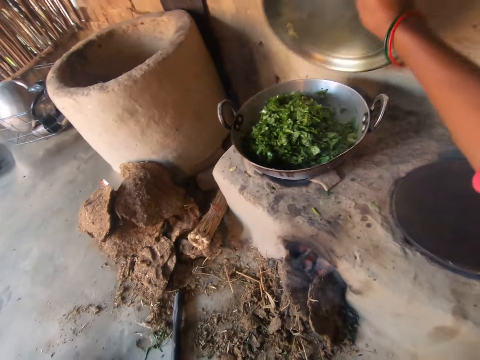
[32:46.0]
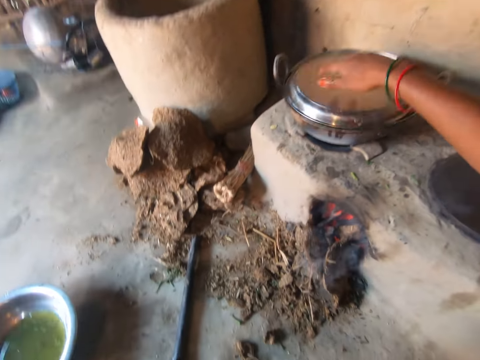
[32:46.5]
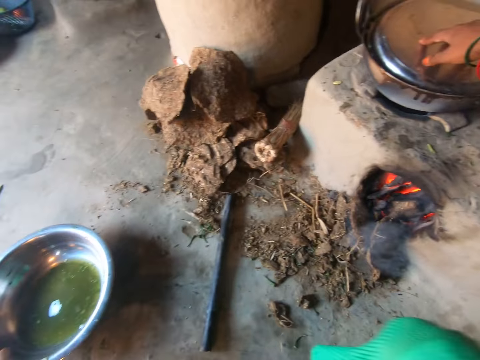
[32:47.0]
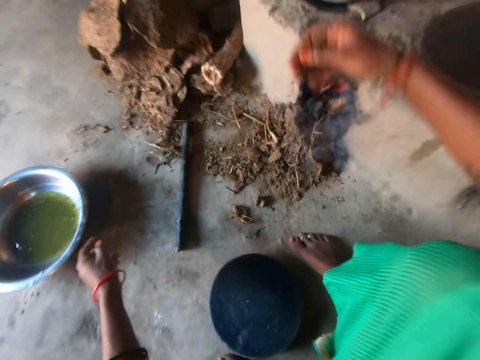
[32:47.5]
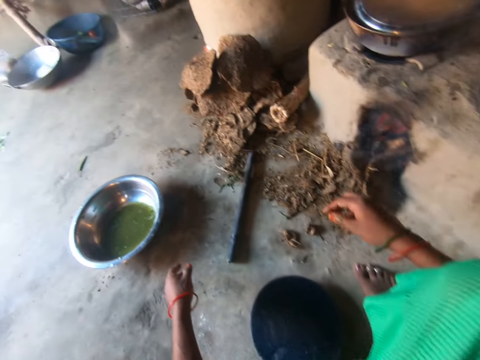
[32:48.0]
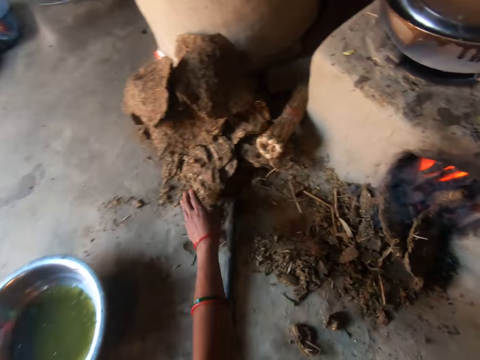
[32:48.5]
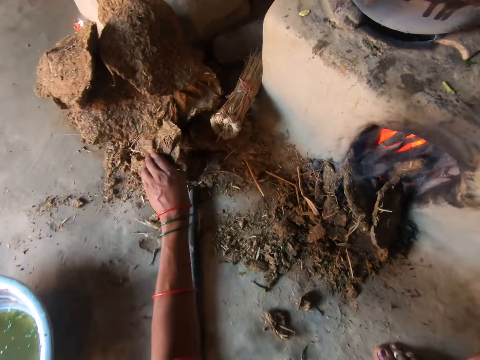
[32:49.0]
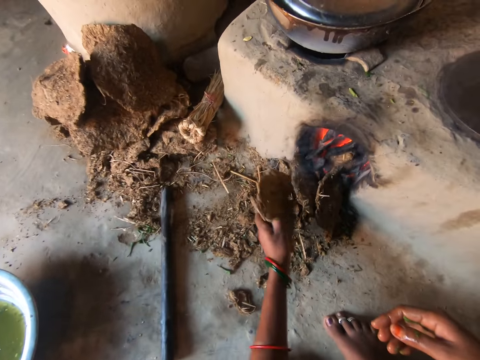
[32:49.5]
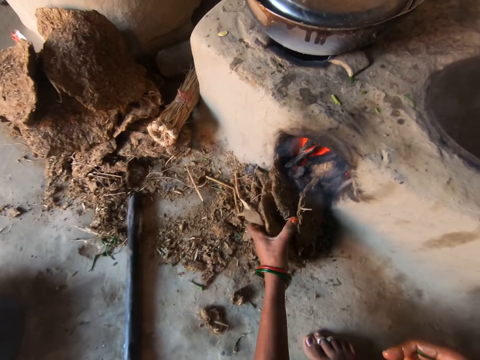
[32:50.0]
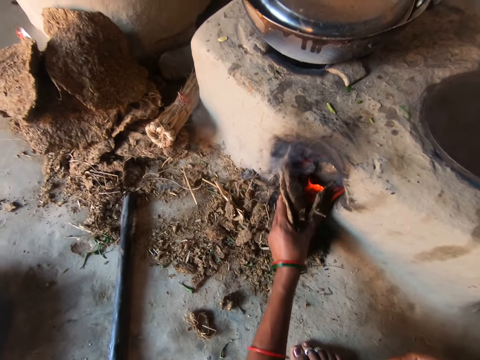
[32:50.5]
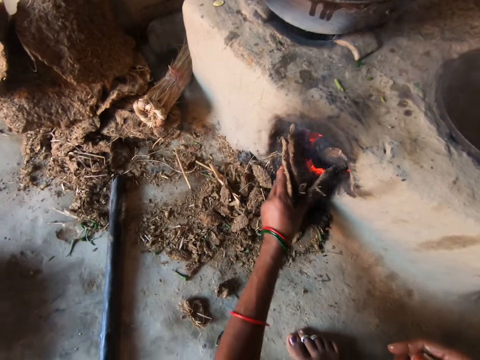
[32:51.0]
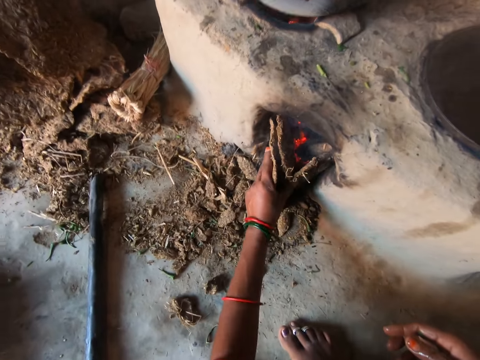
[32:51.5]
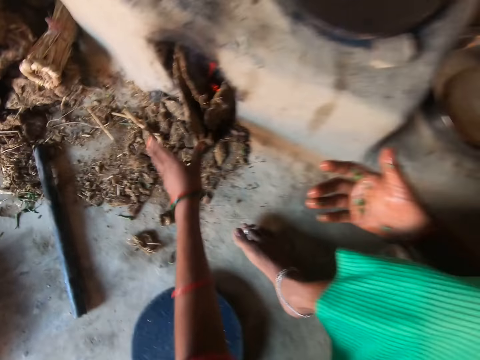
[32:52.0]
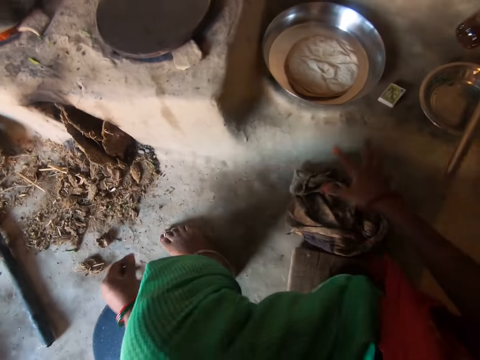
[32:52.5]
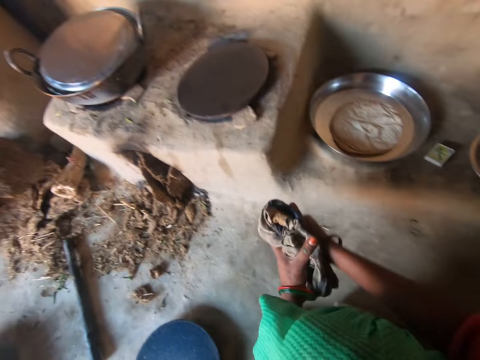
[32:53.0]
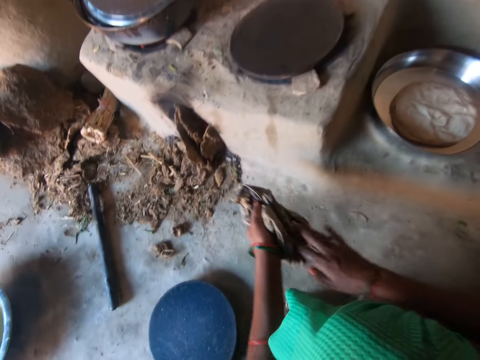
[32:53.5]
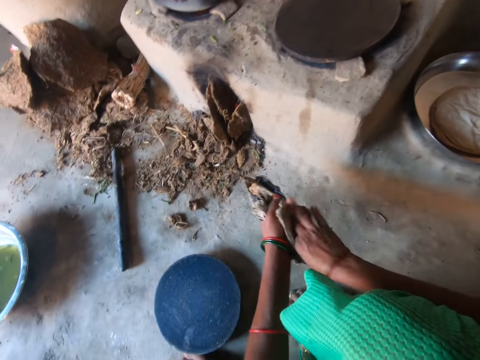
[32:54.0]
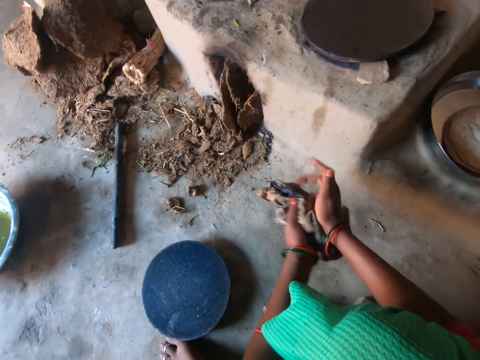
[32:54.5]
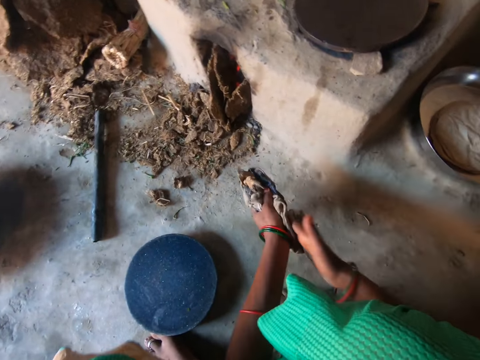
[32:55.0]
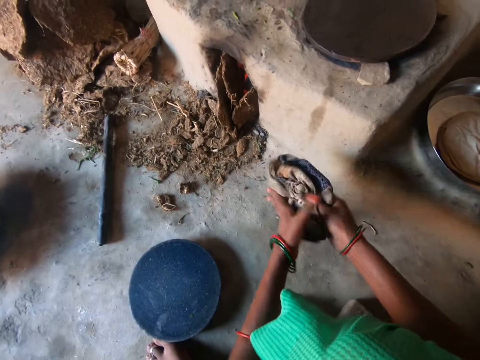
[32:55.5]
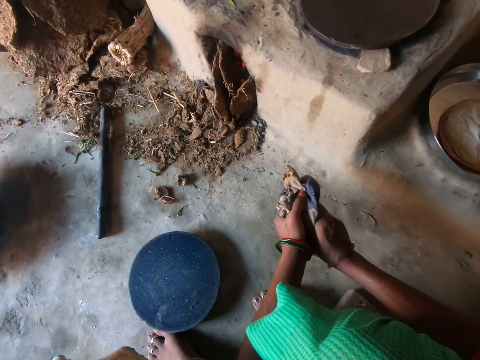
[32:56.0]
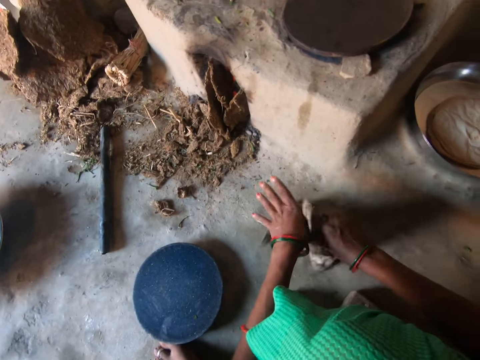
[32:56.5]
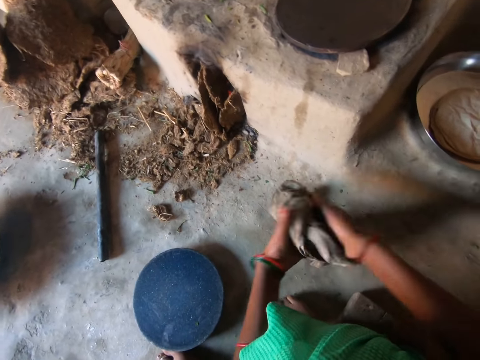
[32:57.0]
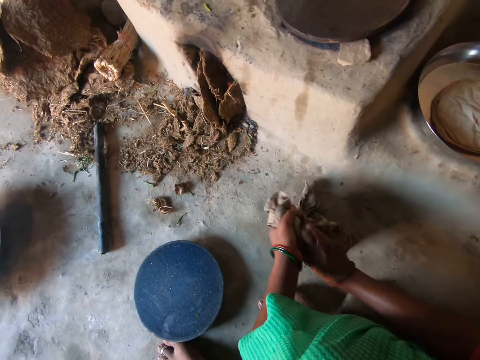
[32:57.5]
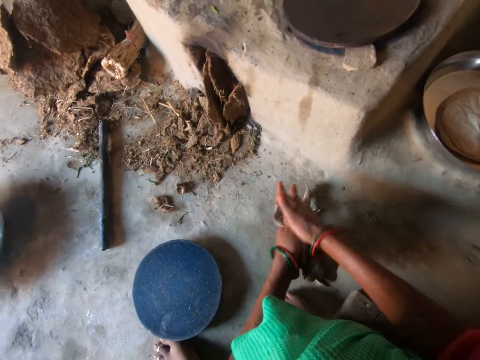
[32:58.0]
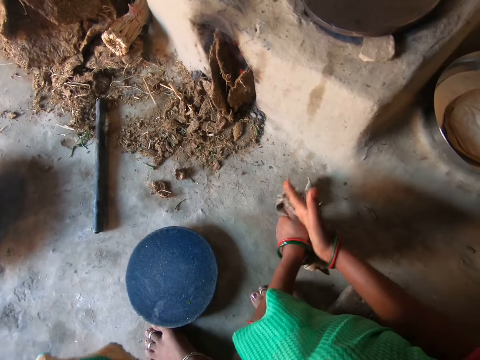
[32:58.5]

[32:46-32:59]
The camera wearer takes a tray from the floor with her right hand. She covers the pot on the stove with the tray in her right hand. She takes hay or firewood from the floor with her left hand. She inserts the hay in her left hand into the furnace beneath the stove. She adjusts the hay in the furnace beneath the stove with her left hand. She takes a napkin from the floor with her right hand. She touches a fabric. She cleans her hand with the napkin in her hands.

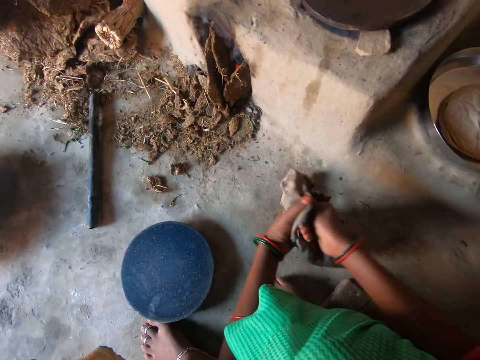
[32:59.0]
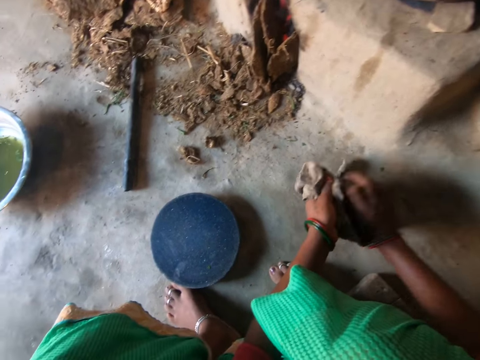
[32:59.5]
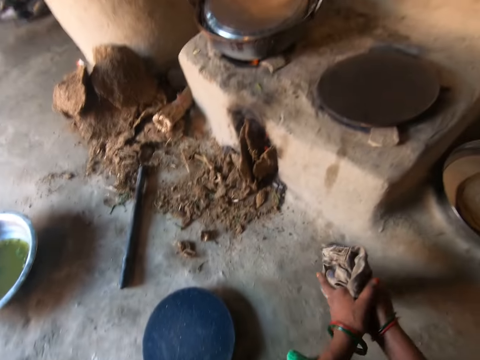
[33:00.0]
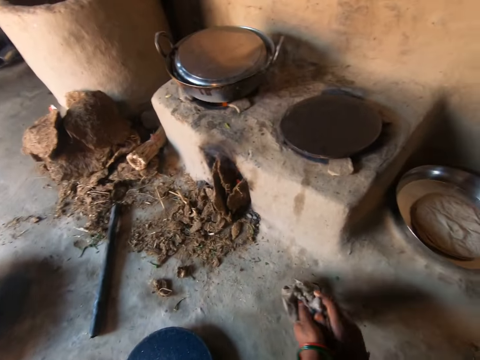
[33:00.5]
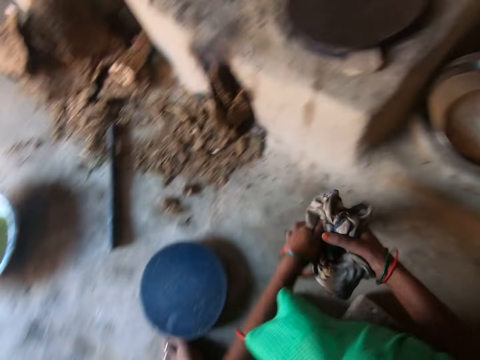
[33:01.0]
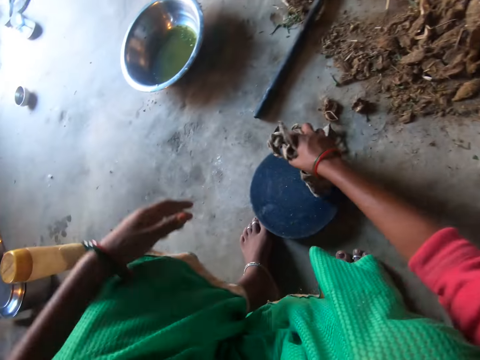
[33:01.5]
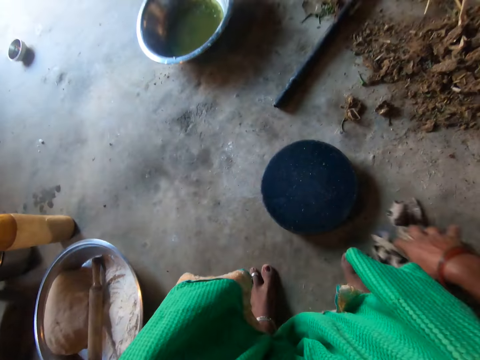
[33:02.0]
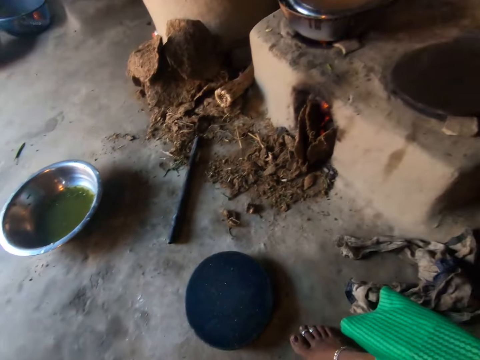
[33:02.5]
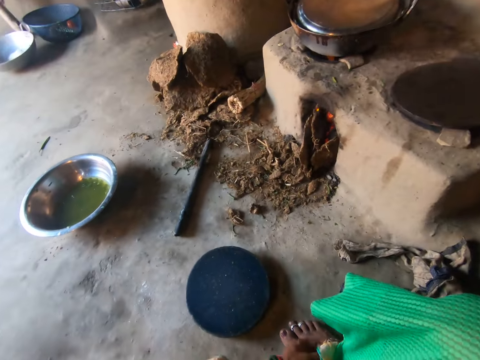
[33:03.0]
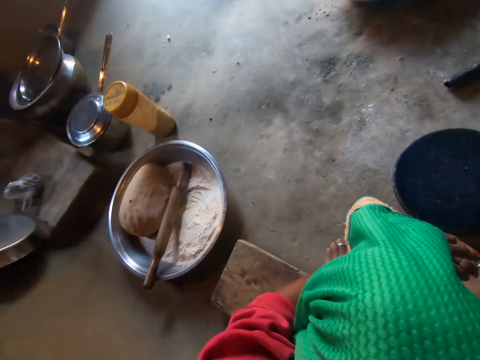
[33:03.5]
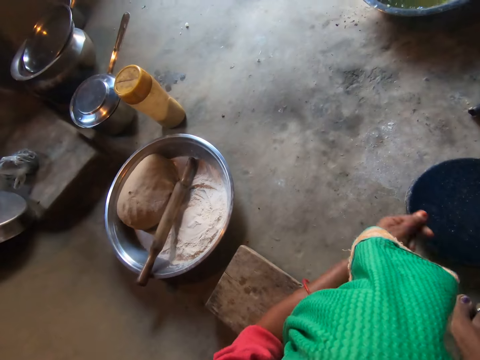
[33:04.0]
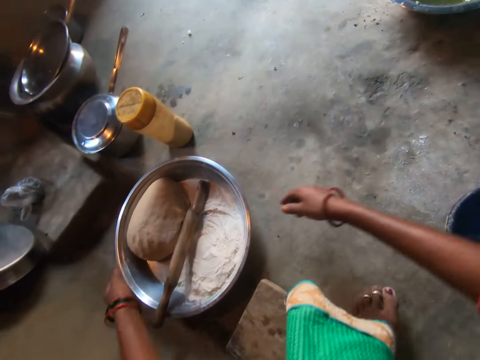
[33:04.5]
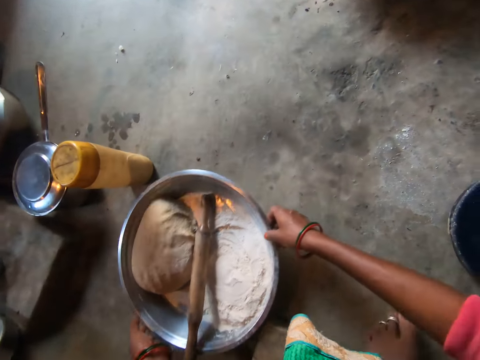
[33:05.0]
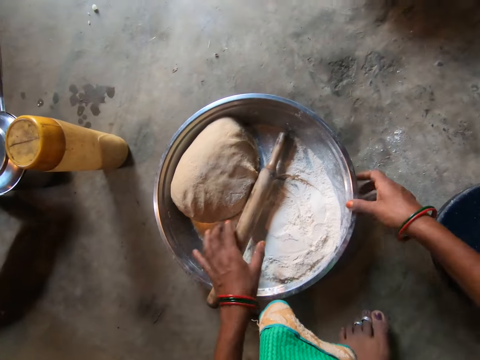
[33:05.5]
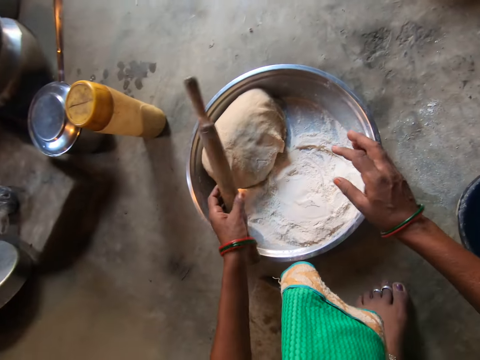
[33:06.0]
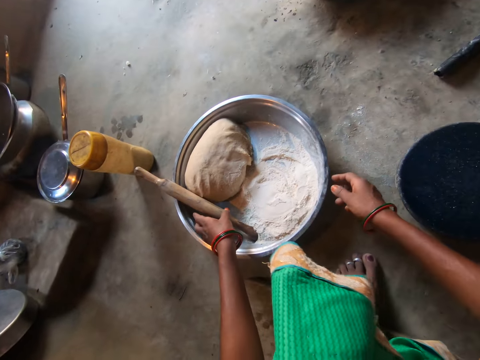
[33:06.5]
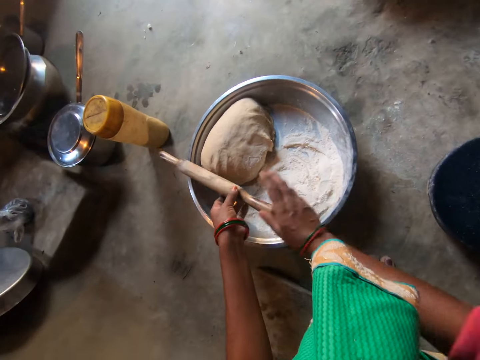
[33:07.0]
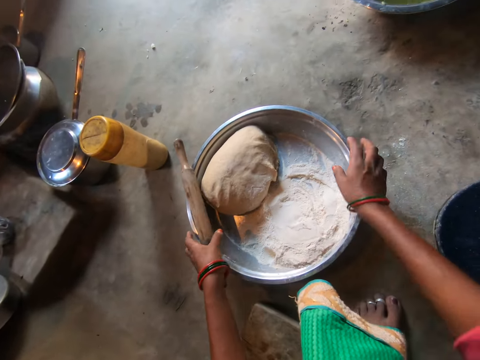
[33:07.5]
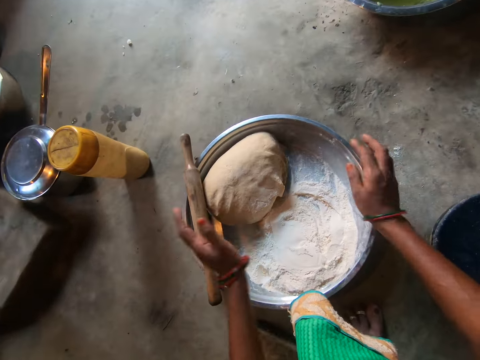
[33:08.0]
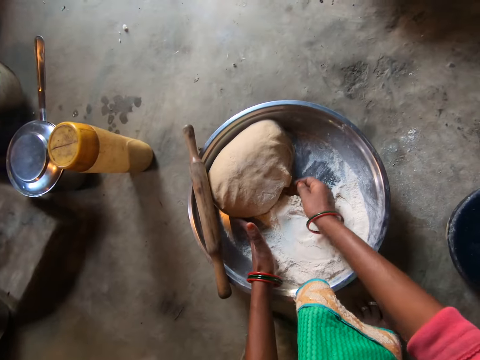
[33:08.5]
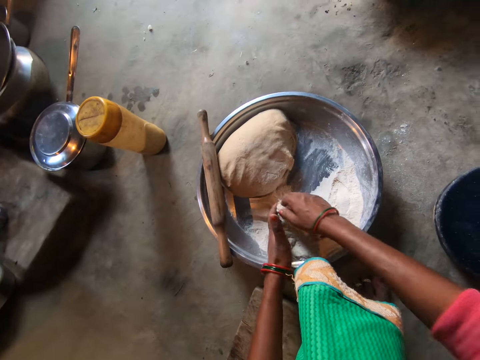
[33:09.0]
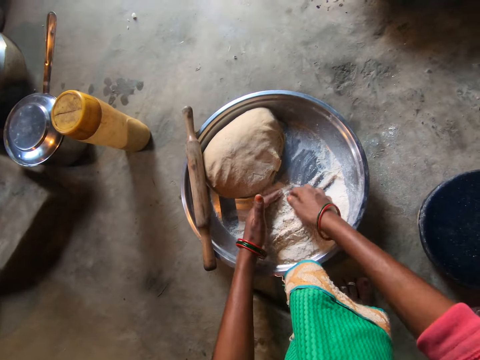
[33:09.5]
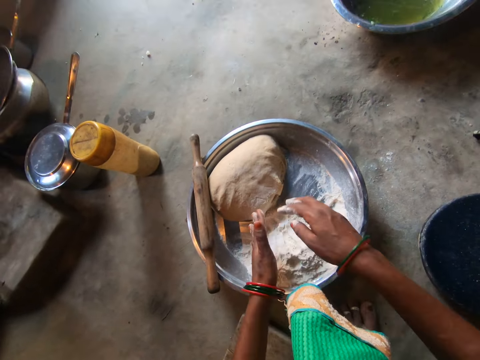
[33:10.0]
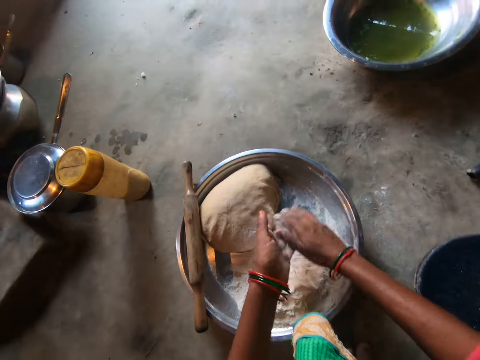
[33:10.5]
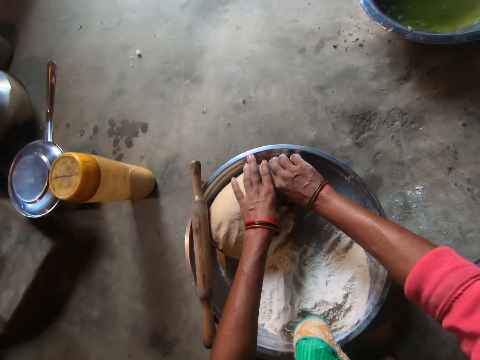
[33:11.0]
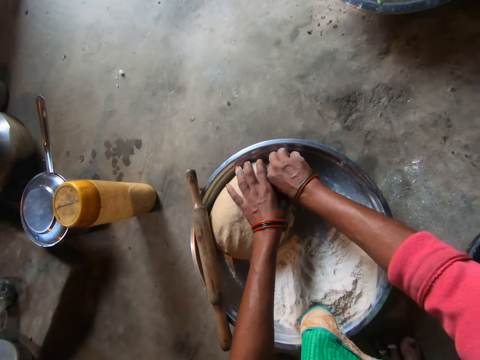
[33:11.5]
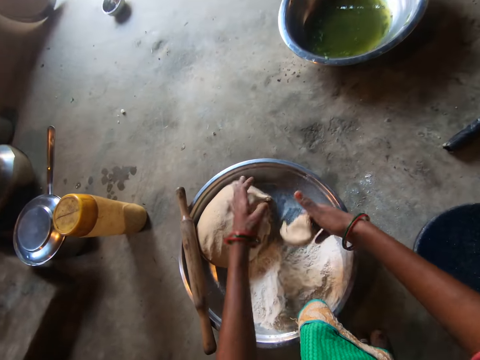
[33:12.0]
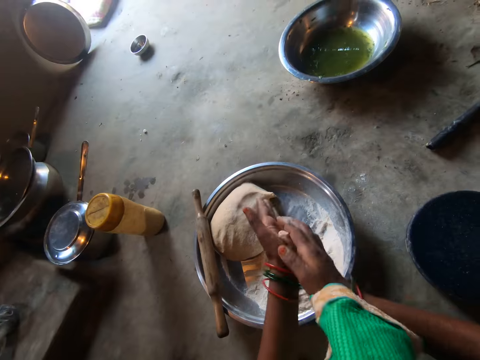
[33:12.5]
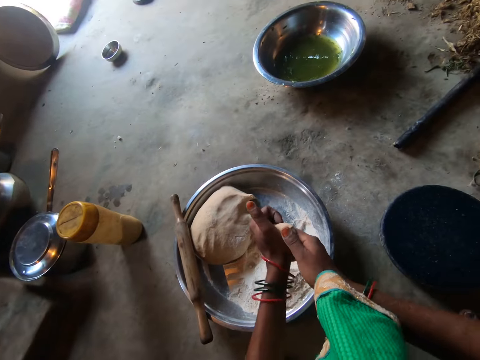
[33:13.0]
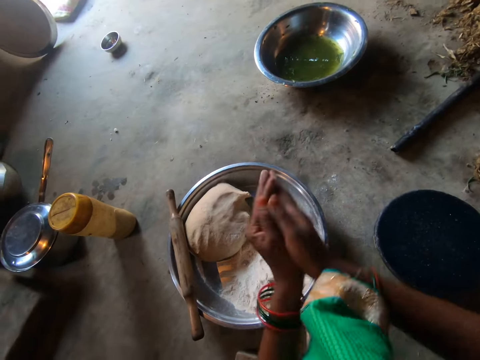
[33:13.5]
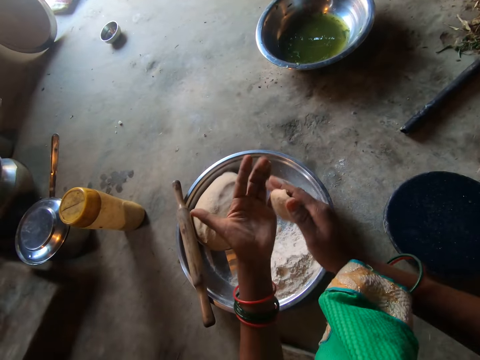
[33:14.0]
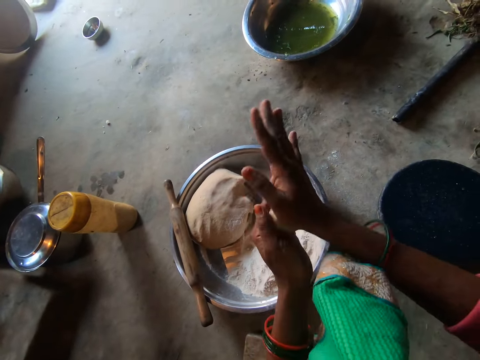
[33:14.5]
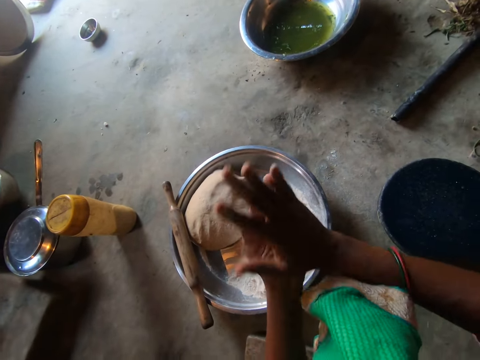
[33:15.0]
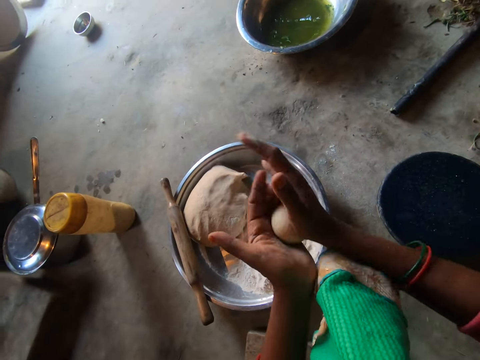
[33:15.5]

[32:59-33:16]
The camera wearer cleans a board on the floor with the napkin in her right hand. She drops the napkin in her right hand on the floor. She pulls a tray. She carries the tray of dough from the floor with both hands. She drops the tray of dough in her hands on the floor. She takes a rolling-pin on the tray of dough on the floor with her left hand. She drops the rolling-pin in her left hand on the tray of dough on the floor. She takes the rolling-pin on the tray of dough on the floor with her left hand. She touches the rolling-pin in her left hand with her right hand. She drops the rolling-pin in her left hand on the tray of dough on the floor. She drags the tray of dough on the floor with both hands. She gathers flour on the tray with both hands. She touches the flour. She claps her hands. She cuts dough from the dough on the tray of dough on the floor with both hands. She rubs the dough in her hands. She rolls the dough.
